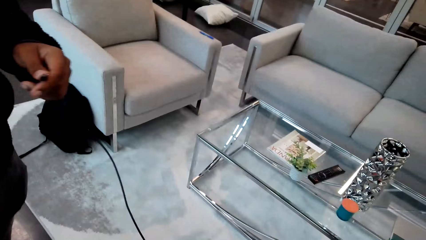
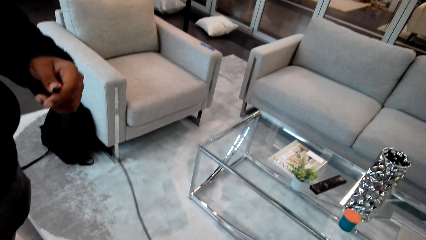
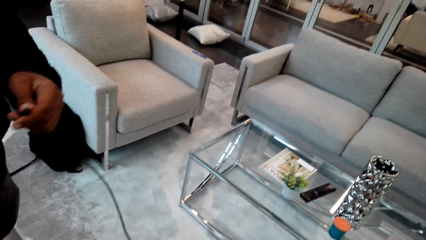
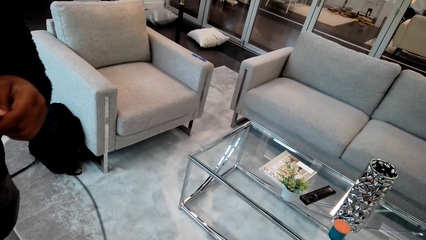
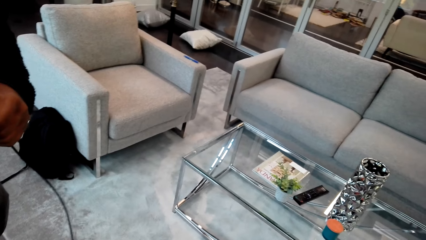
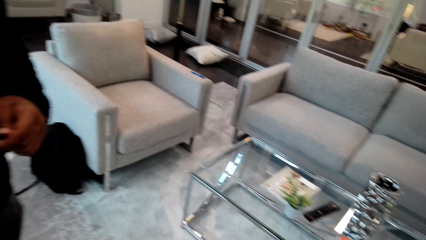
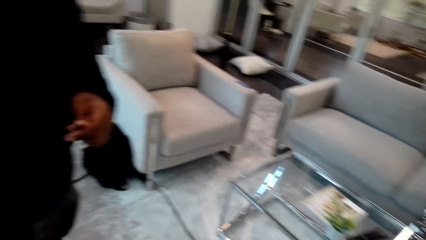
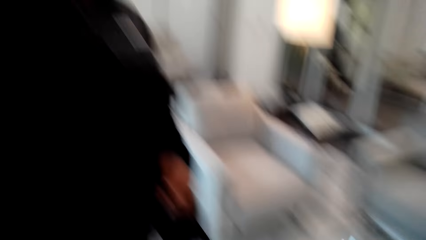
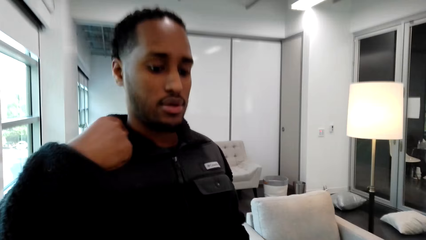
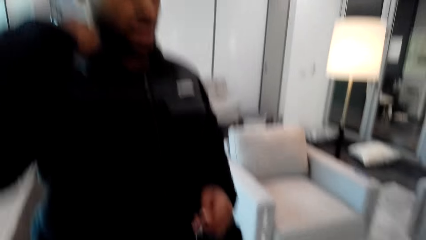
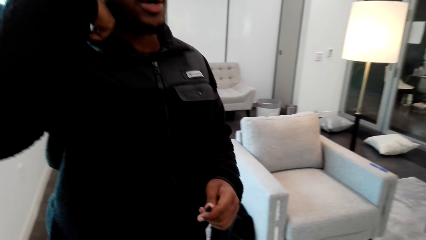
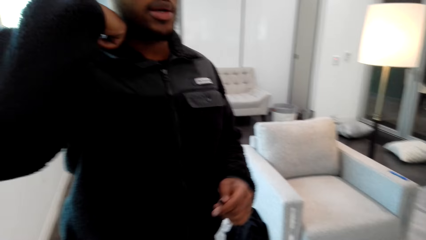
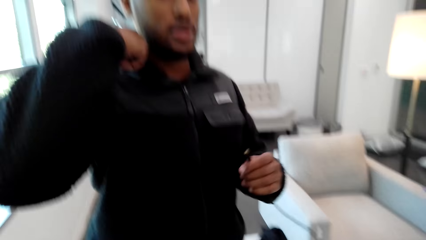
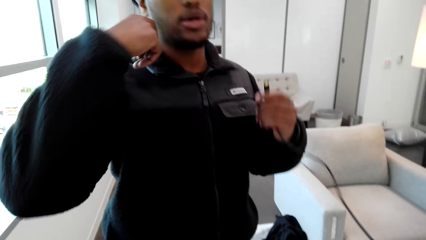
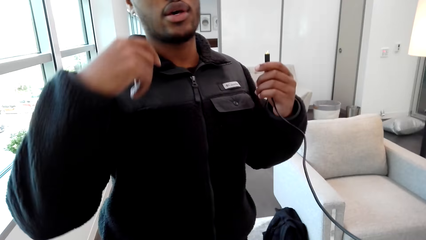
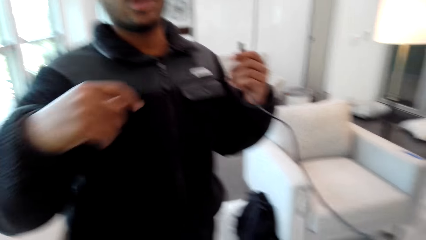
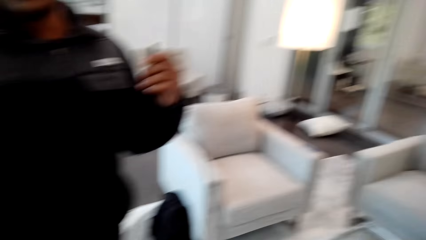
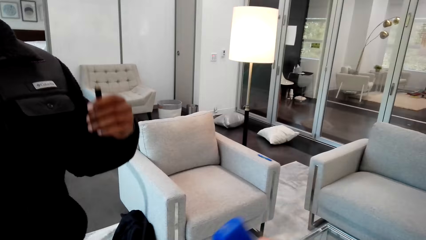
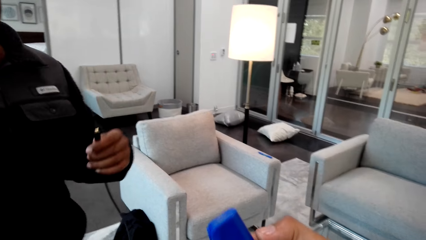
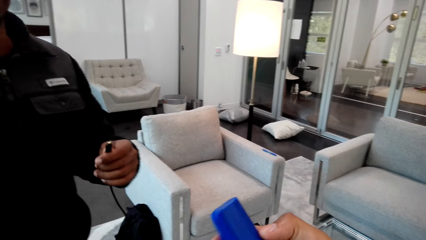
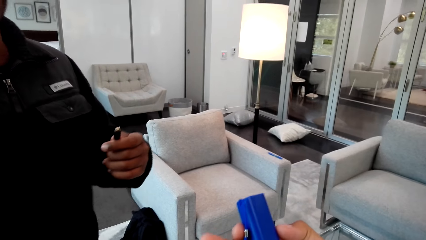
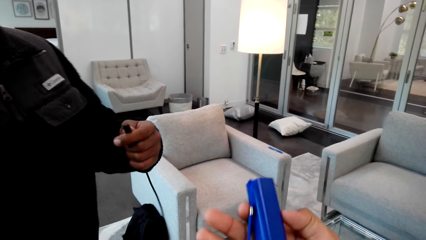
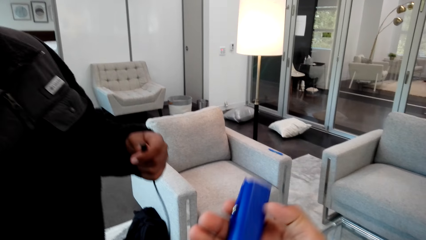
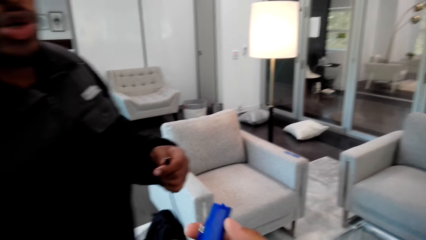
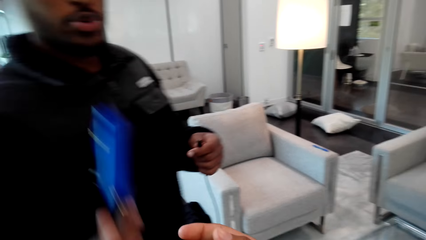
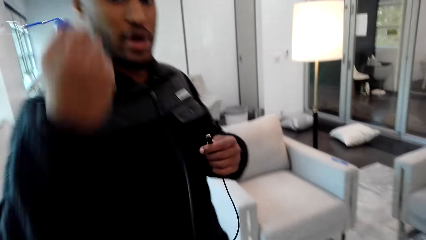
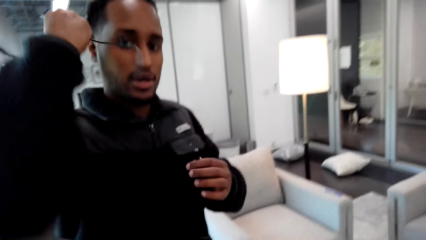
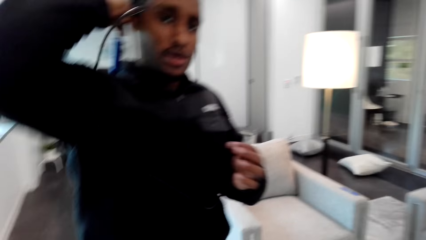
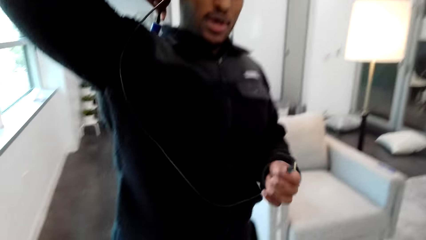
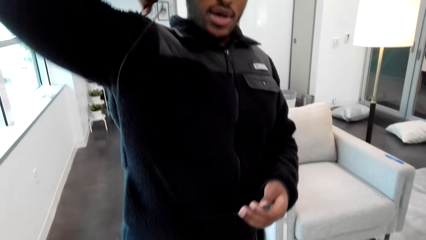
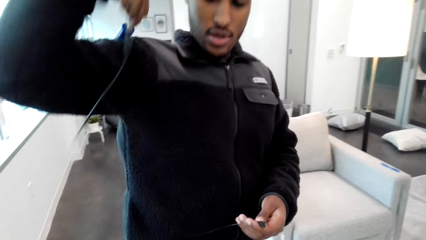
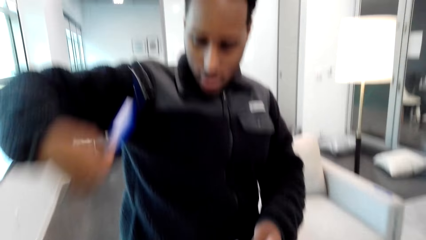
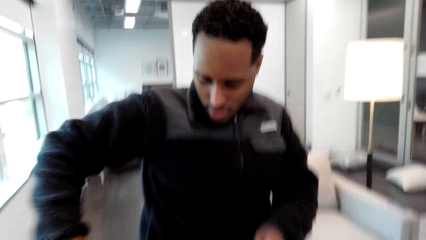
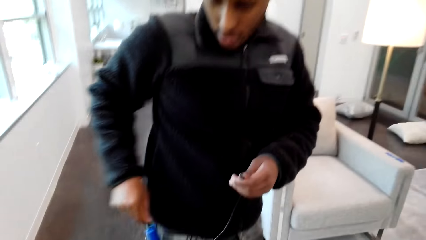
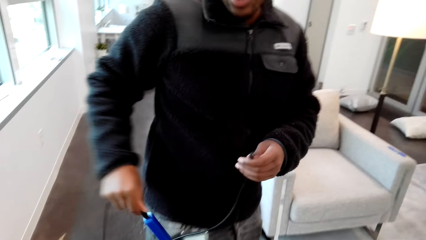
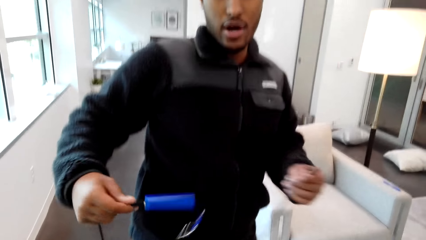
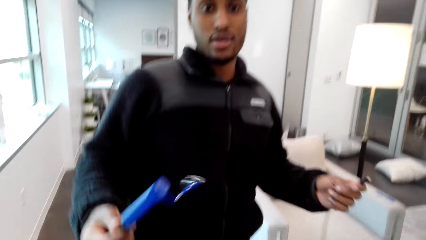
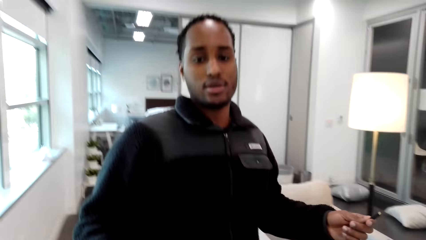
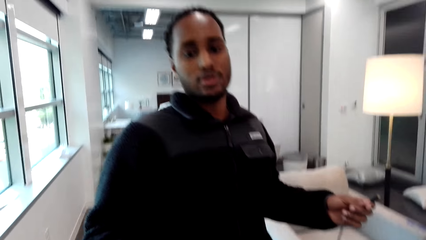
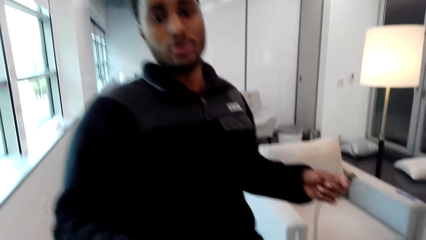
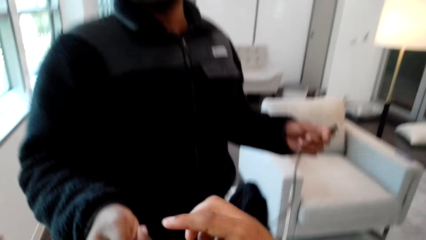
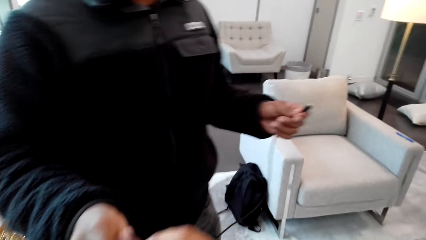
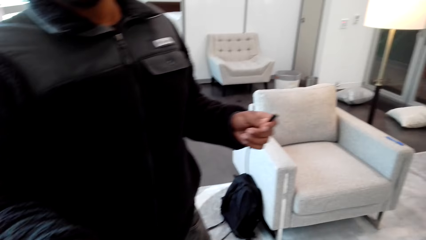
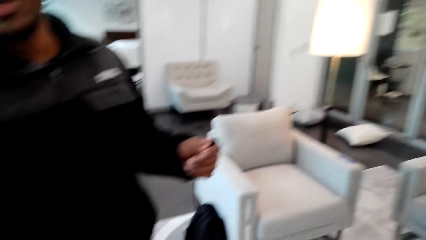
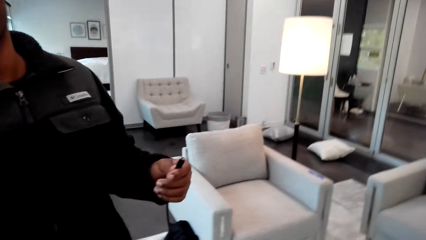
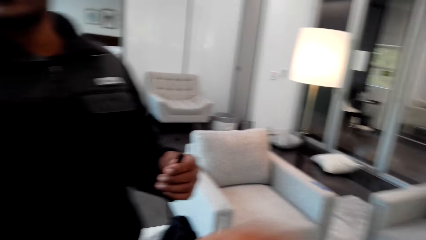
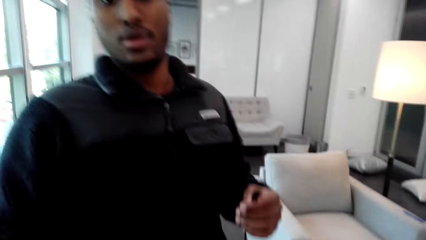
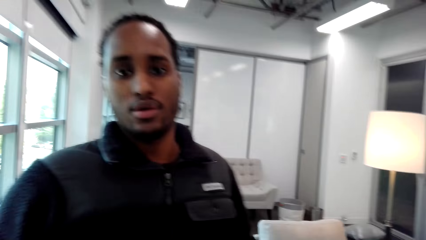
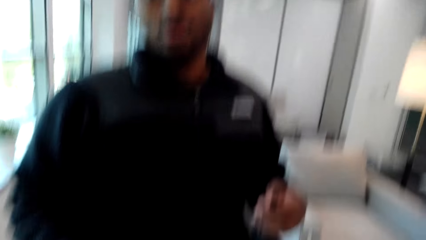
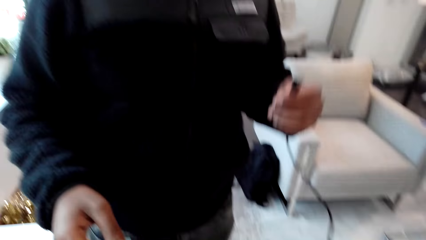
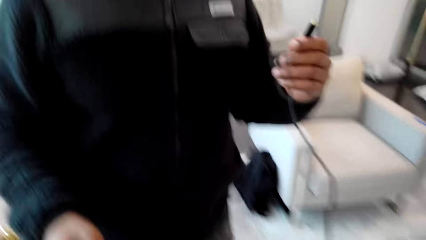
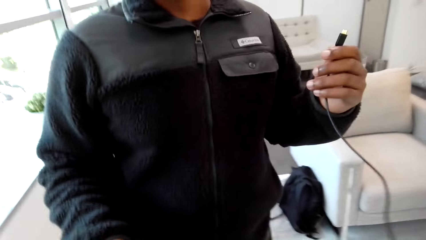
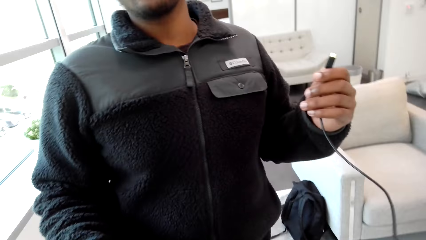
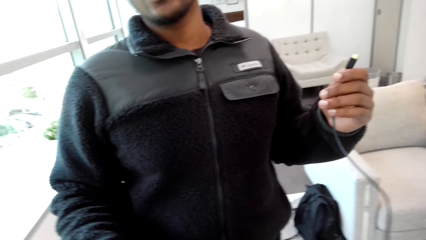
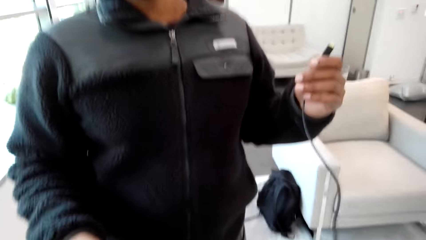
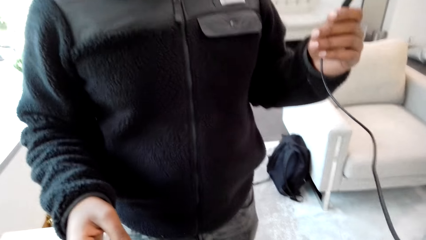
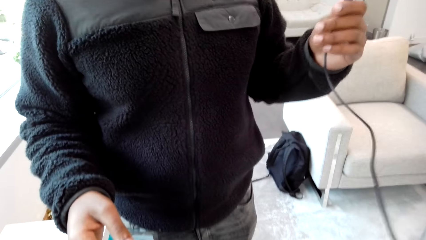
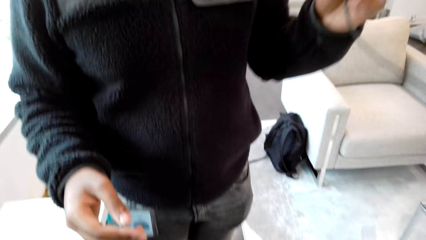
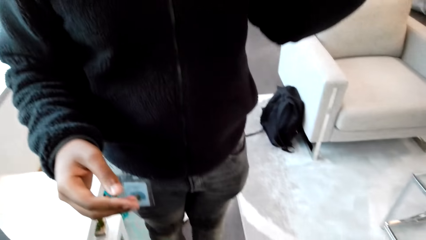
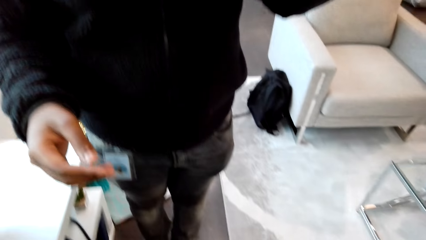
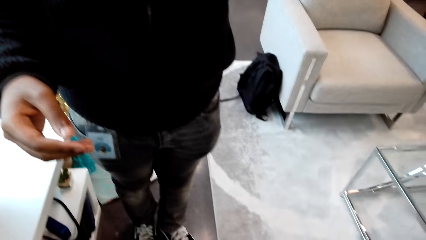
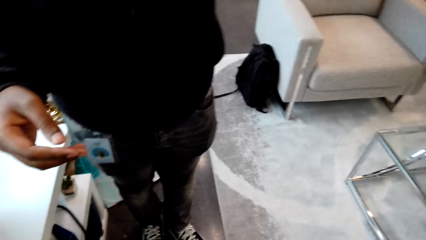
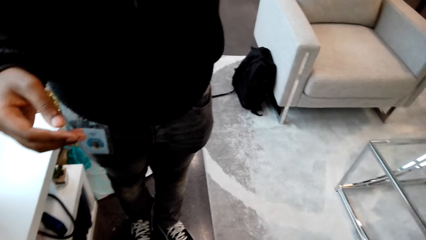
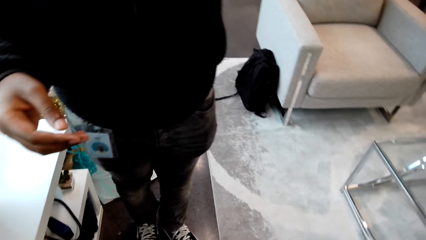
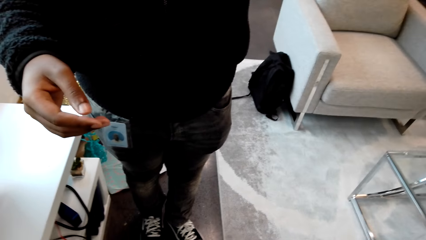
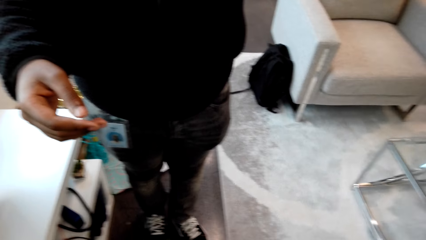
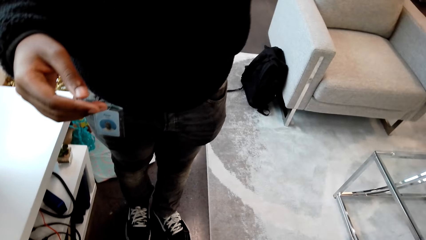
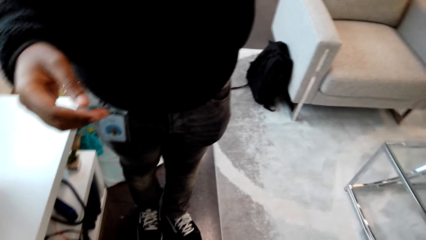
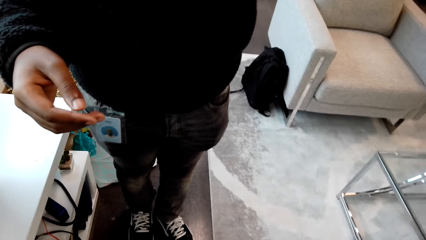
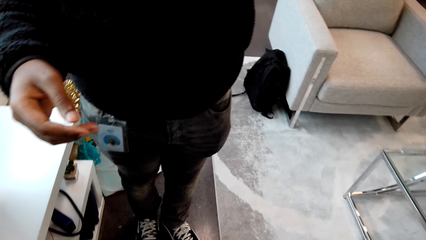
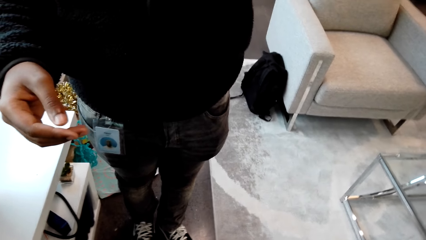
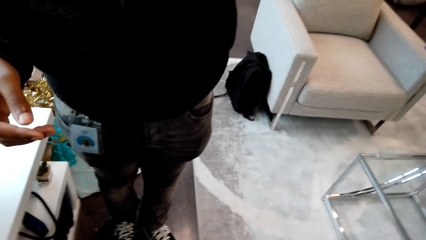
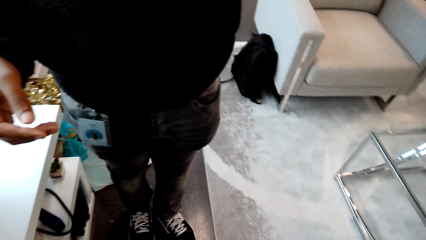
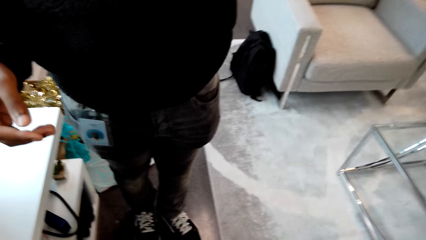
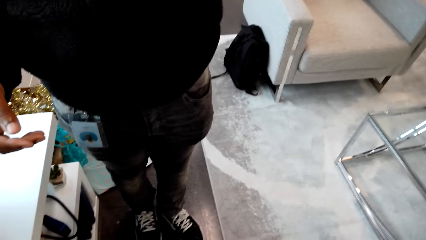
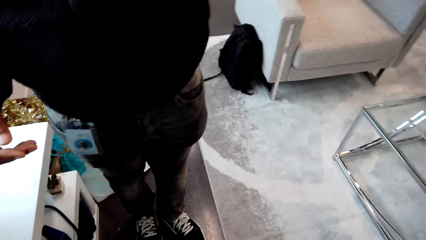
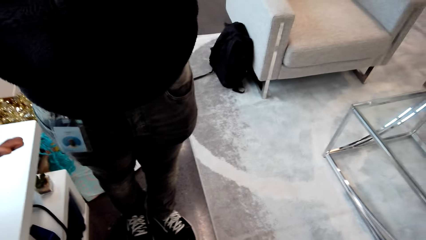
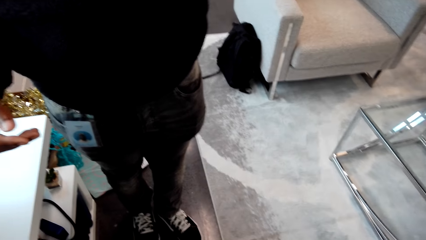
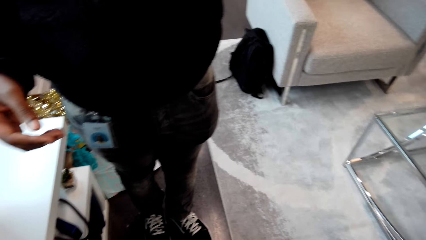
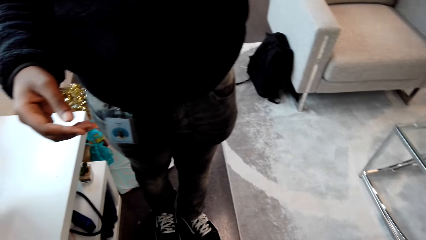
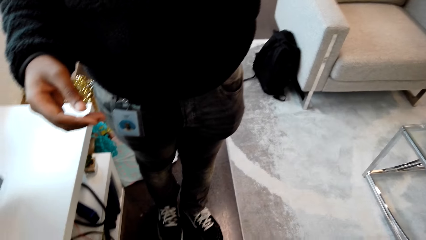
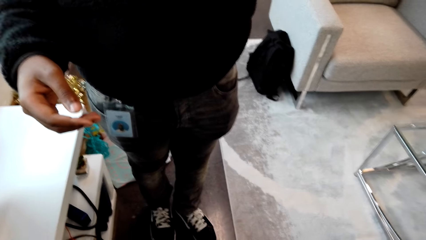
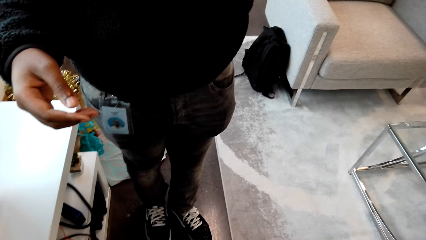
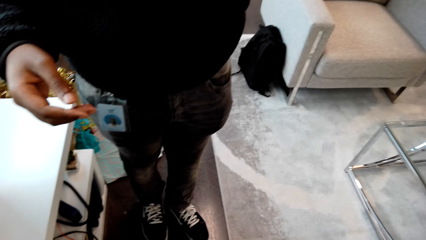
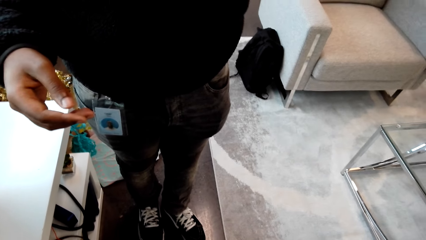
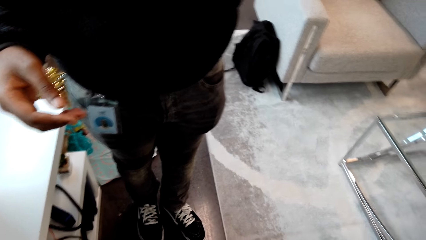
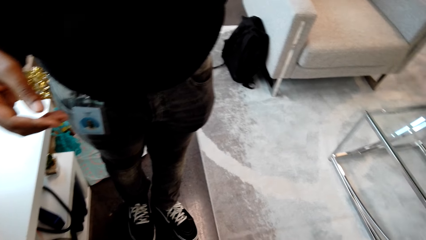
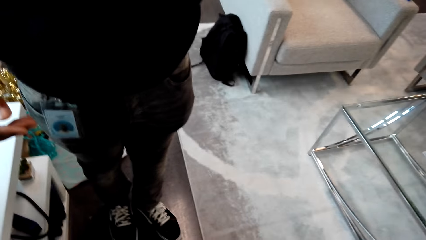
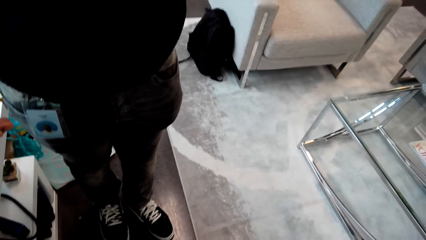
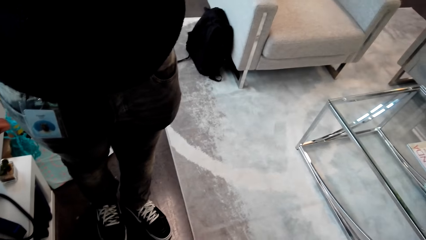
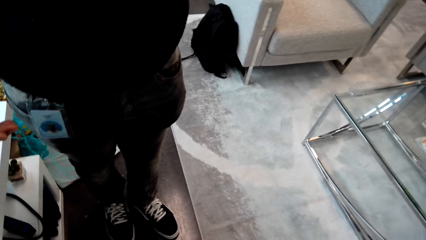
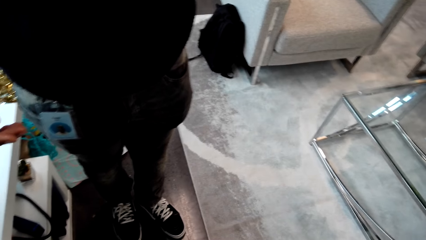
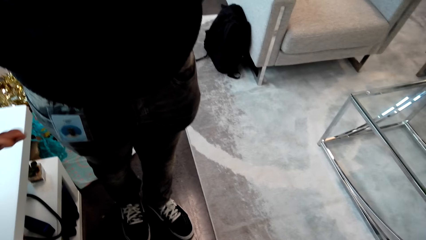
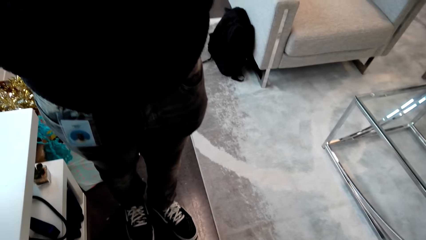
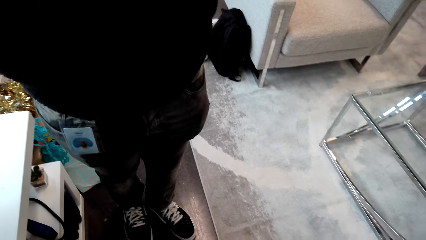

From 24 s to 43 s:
A man holds a wire cable. The camera wearer holds something. The man picks a gadget from a person. The man demonstrates how the wire cable works. The man returns the gadget to the person. The man holds the wire cable. The camera wearer looks around.
